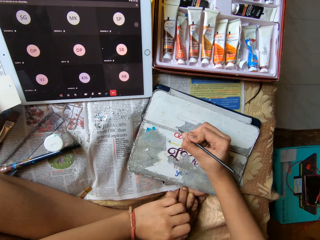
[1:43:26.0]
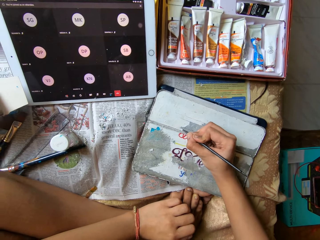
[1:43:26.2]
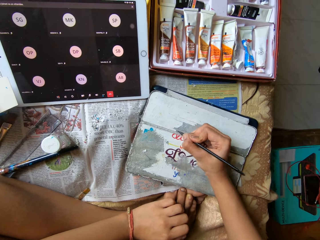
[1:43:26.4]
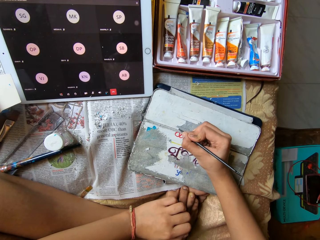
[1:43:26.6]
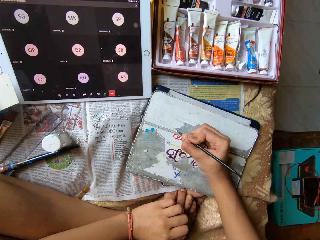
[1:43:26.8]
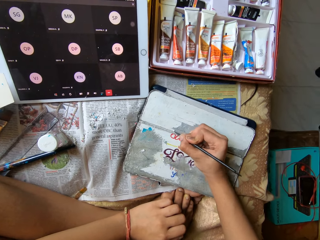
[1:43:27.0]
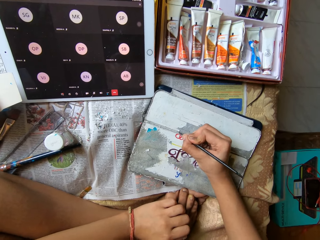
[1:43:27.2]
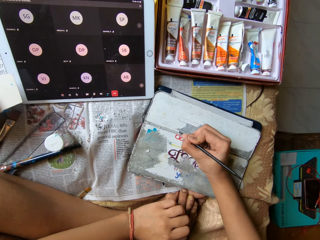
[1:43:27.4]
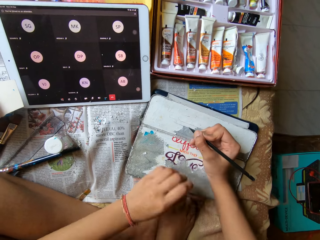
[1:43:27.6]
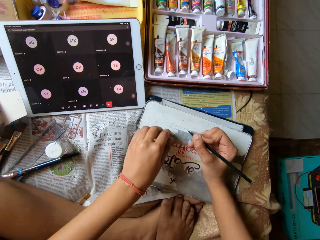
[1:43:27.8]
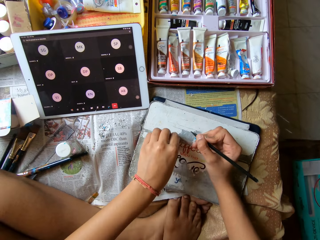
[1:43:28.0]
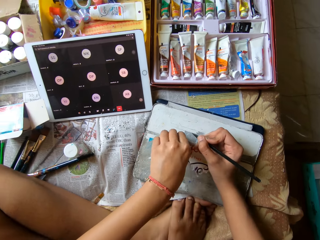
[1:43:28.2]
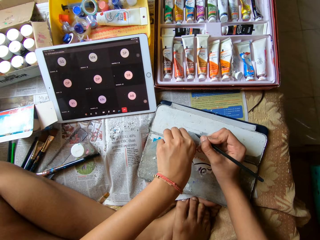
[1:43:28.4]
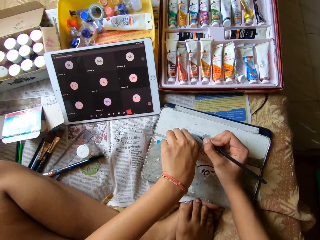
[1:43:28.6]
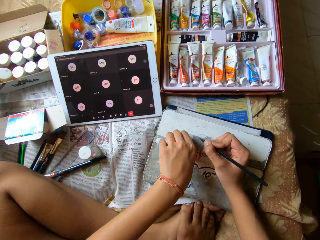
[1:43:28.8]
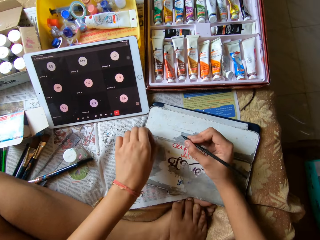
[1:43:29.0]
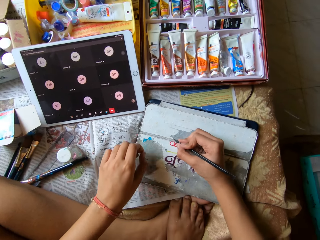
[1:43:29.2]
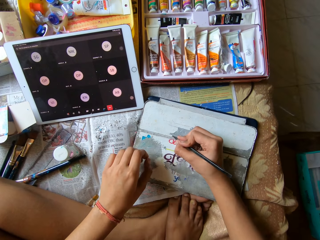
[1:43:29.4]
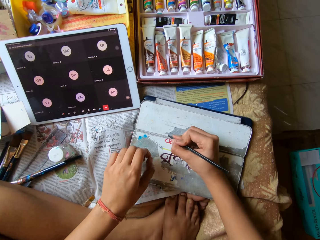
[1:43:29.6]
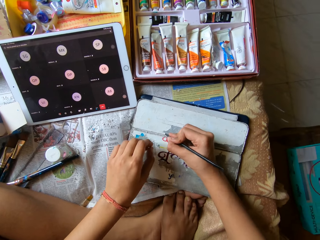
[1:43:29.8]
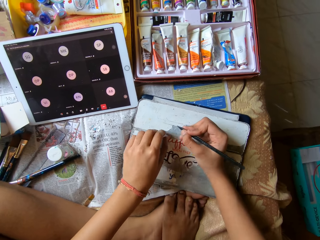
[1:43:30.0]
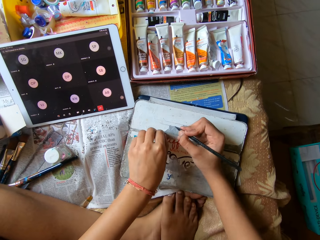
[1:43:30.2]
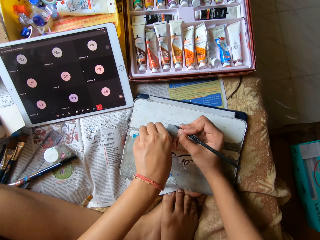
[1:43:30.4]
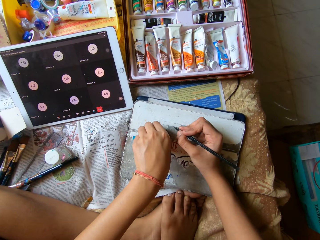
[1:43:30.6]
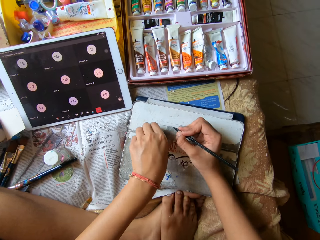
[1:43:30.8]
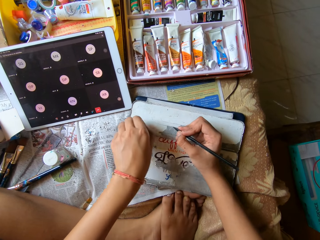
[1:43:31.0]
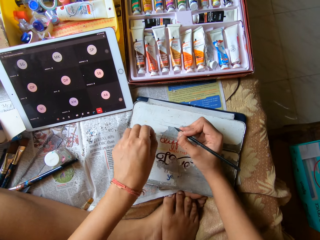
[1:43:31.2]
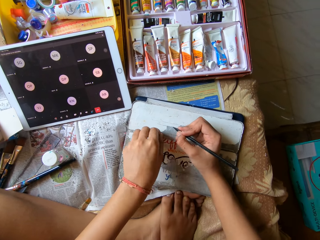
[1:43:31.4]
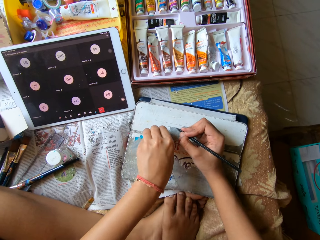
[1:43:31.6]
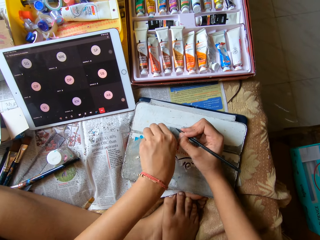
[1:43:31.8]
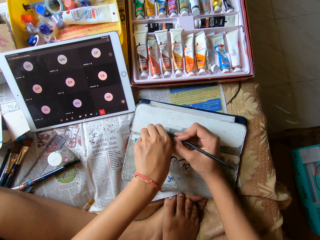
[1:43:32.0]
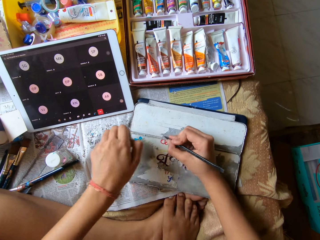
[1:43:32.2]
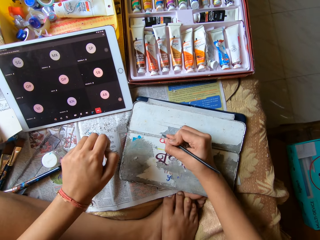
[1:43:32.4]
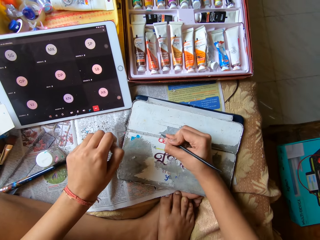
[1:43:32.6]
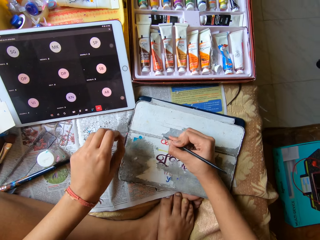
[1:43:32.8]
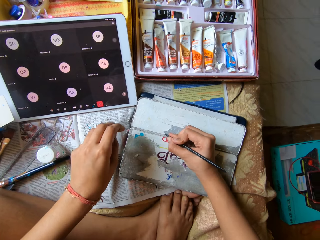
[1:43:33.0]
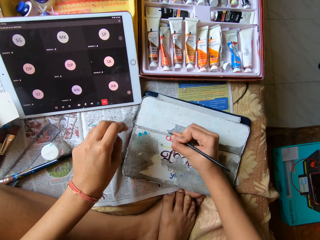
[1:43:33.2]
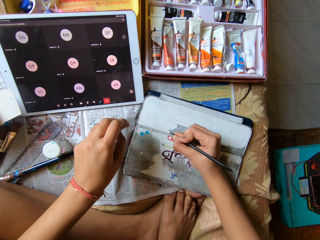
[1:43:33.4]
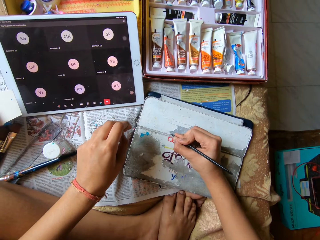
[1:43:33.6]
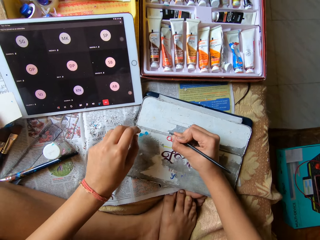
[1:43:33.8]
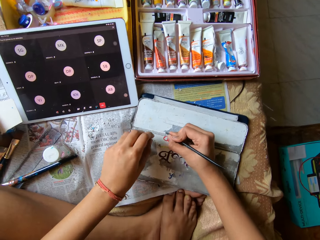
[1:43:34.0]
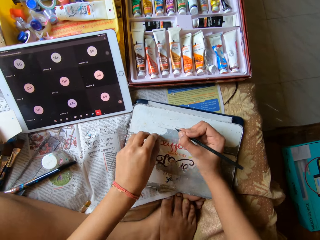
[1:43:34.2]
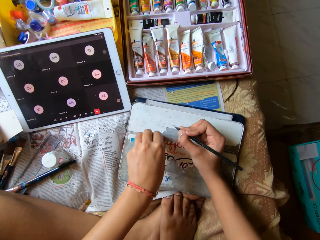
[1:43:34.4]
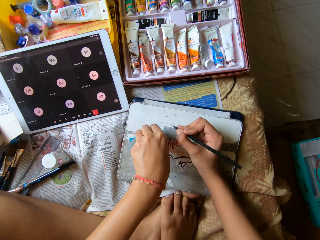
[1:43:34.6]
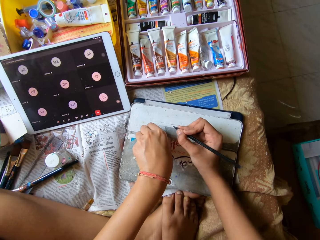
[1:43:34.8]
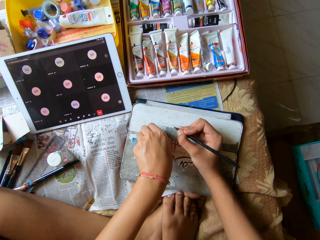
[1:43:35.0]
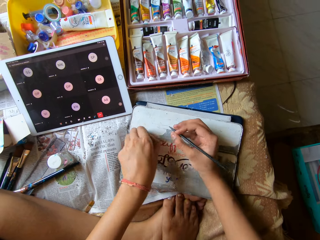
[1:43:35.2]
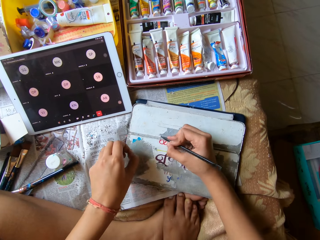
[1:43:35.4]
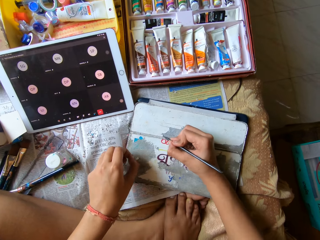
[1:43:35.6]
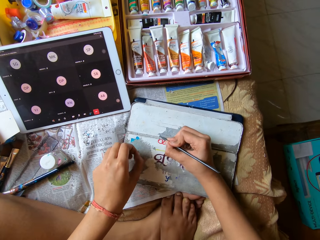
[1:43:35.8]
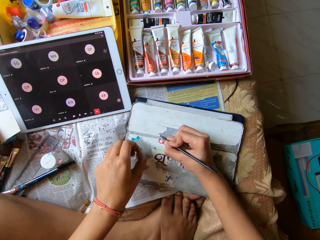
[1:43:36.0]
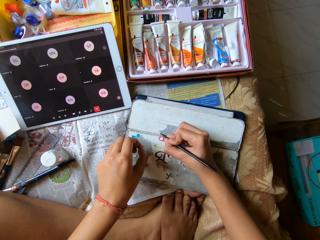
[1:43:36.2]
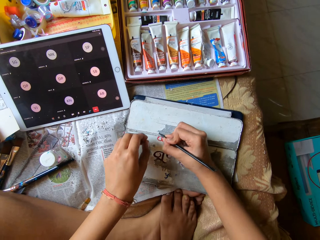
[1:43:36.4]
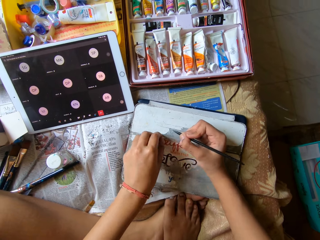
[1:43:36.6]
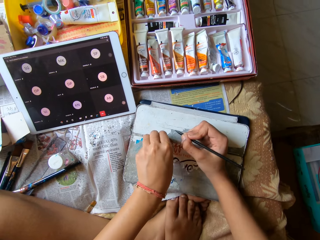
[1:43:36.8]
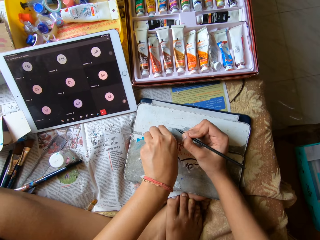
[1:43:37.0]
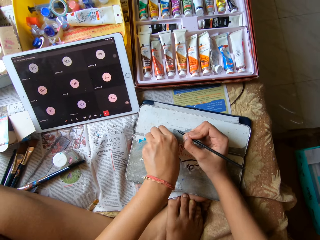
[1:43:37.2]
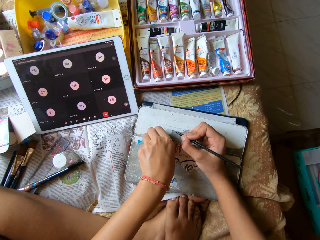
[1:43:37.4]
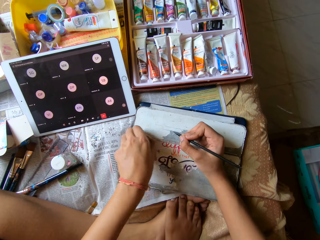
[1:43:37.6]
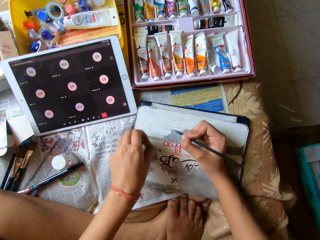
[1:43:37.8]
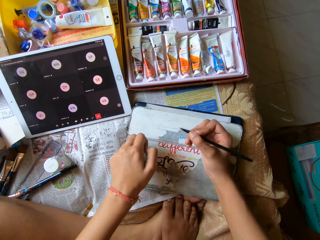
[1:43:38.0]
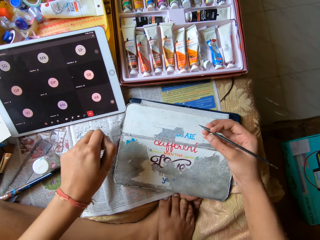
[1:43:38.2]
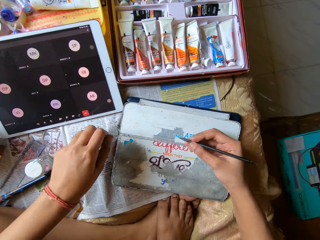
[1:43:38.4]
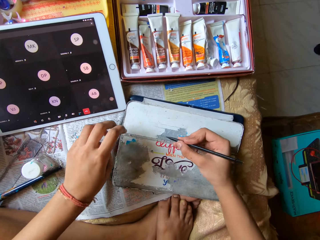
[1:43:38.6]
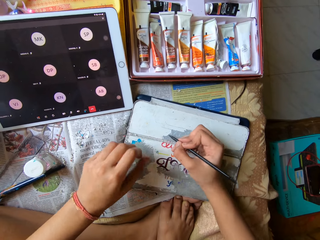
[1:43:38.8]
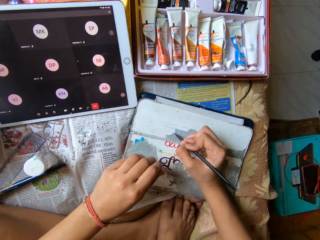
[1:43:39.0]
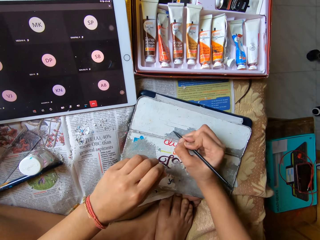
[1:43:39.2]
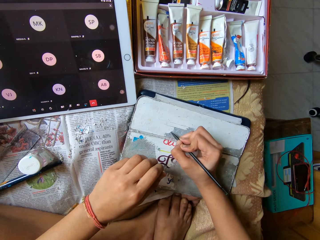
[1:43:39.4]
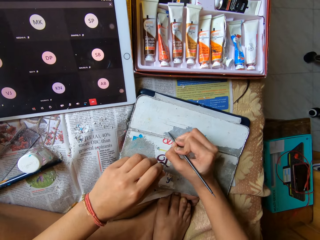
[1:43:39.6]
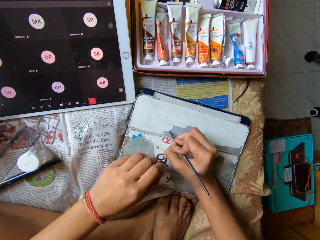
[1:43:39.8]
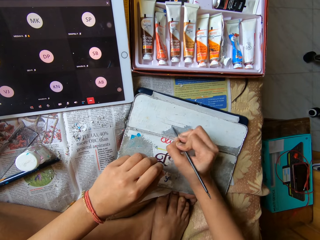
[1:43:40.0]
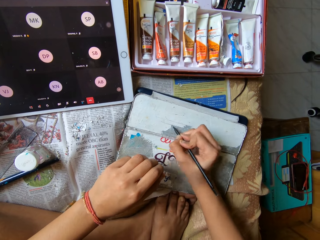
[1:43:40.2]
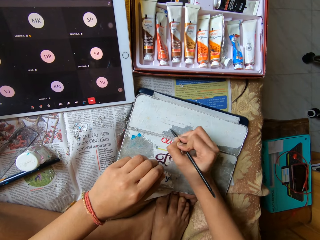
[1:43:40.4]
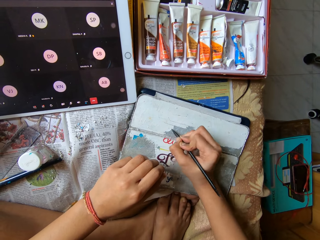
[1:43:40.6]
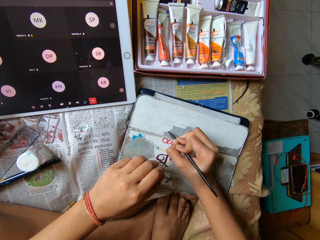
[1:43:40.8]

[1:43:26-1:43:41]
The camera wearer peels the phone case with her left hand. She wipes waste with her hand. She scrapes the phone case with the color pen in her right hand. She peels the phone case with her left hand. She scrapes the phone case with the color pen in her right hand. She removes the paint. She peels the phone case with her left hand. She wipes the waste with her hand. She scrapes the phone case with the color pen in her right hand. She removes the paint. She peels the phone case with her left hand. She wipes the waste with her hand. She scrapes the phone case with the color pen in her right hand. She removes the paint.

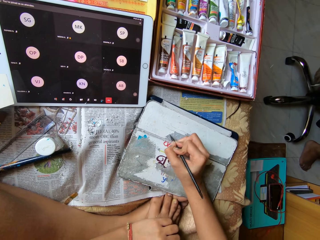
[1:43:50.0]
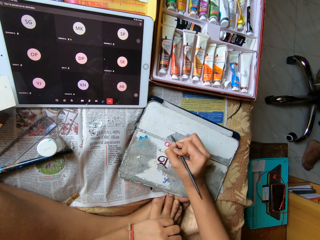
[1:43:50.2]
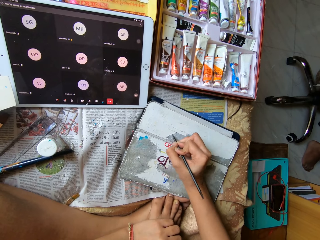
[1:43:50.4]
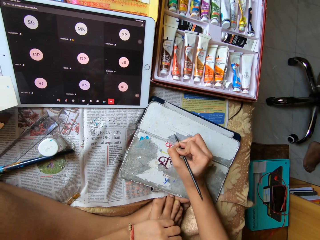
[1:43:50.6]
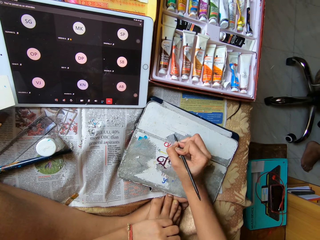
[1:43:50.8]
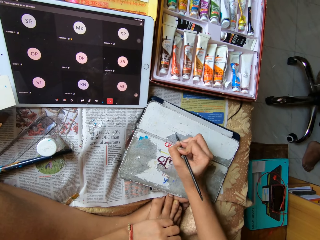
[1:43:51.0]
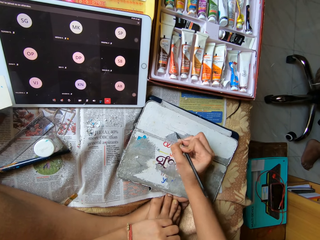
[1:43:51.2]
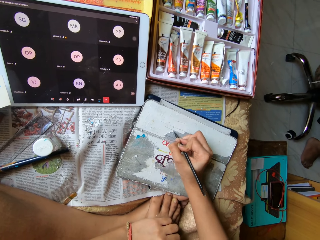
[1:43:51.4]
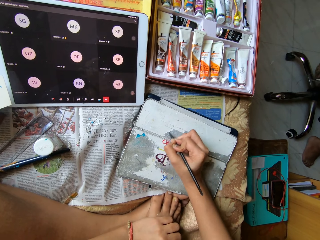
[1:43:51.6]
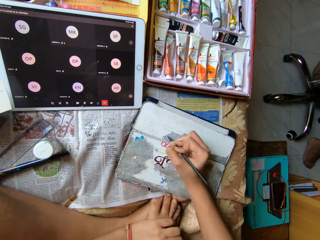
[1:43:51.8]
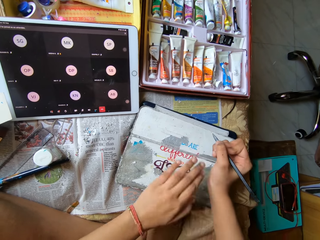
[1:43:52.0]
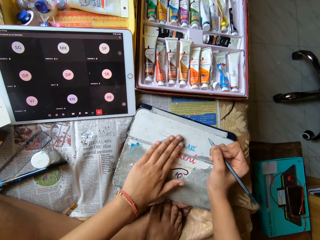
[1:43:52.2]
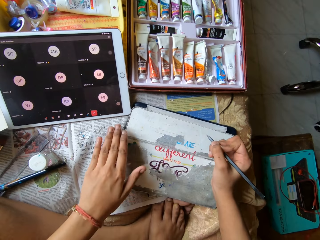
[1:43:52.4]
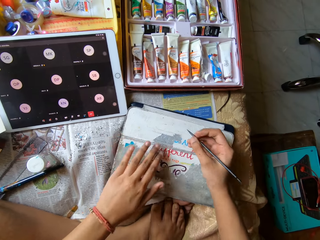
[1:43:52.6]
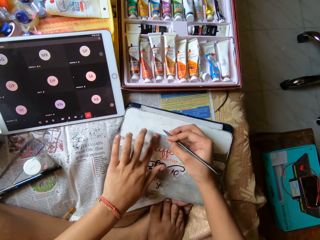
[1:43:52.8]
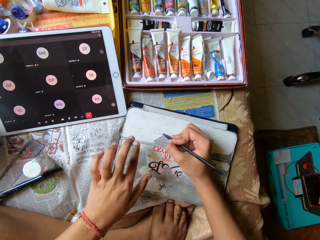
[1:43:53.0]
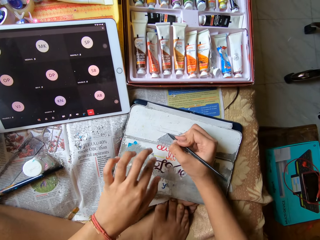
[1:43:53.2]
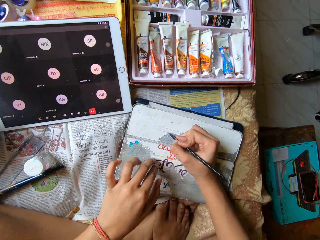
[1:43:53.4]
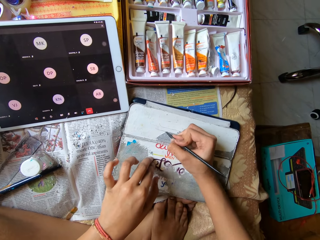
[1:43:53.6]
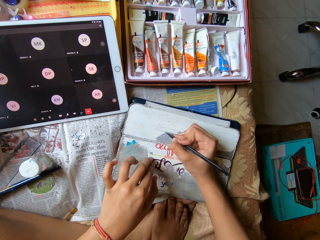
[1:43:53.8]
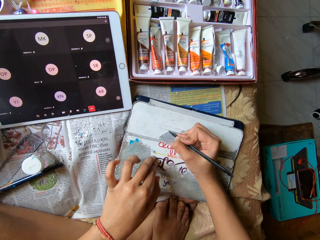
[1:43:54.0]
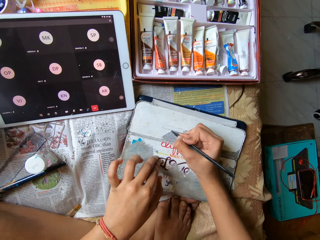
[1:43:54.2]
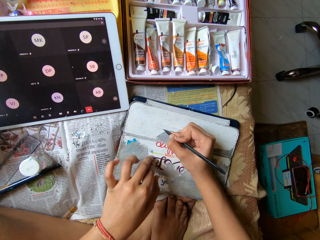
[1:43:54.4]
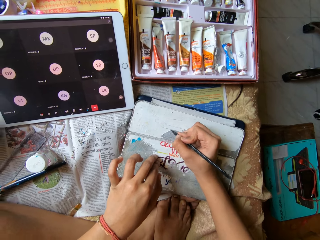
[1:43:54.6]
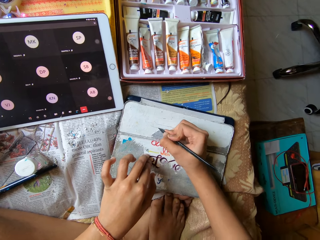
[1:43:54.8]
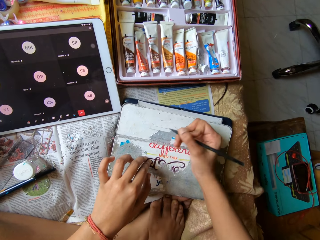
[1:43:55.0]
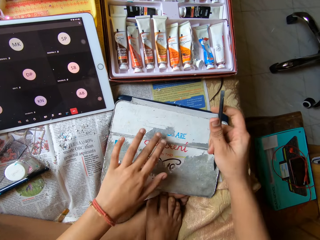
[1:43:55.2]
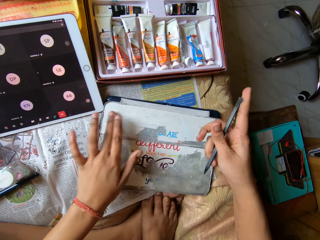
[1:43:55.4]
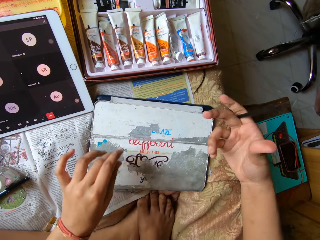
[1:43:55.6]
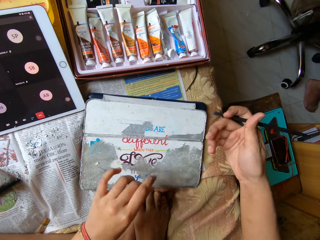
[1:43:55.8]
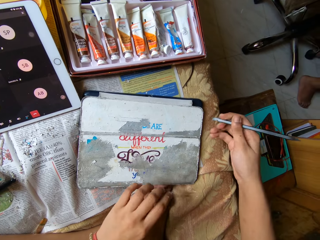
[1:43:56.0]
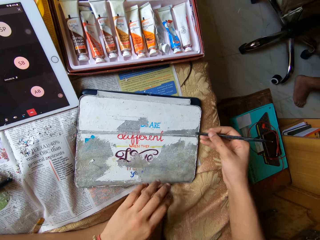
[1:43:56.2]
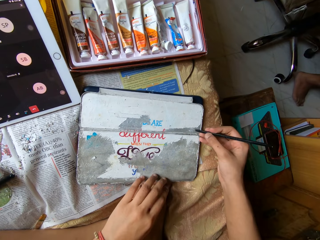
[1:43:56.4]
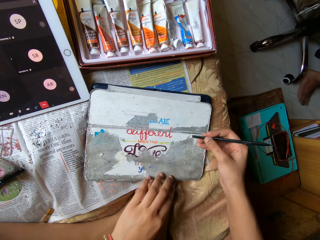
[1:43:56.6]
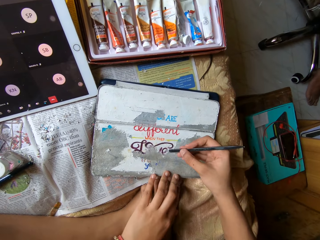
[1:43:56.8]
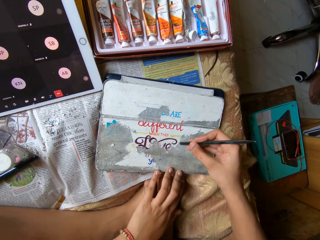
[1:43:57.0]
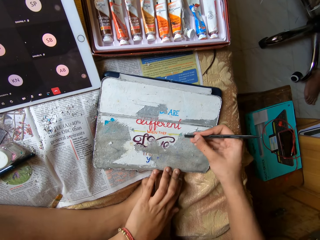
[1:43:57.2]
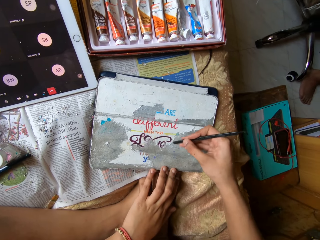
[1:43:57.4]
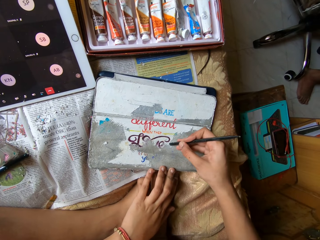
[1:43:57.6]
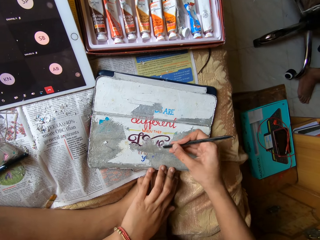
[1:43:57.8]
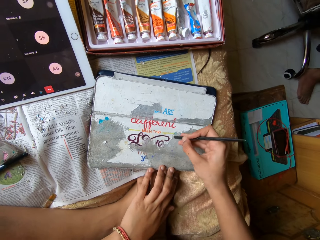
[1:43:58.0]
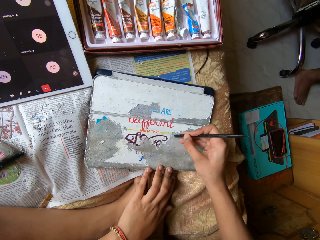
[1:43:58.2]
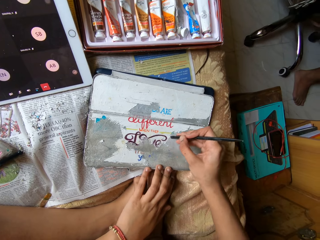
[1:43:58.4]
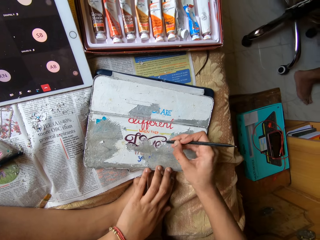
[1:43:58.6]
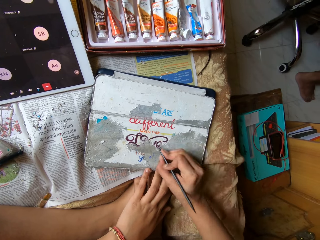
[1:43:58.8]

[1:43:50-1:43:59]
The camera wearer dusts the peeled paper off the diary or book with her left hand. She peels the paper off the diary with her left hand. She scrubs the book repeatedly. She holds down the diary with her left hand. She pushes the paper on the diary with the pen in her right hand. She dusts the peeled paper off the diary with her left hand. She holds down the diary with her left hand. She scrapes off the paper from the diary with the pen in her right hand.
